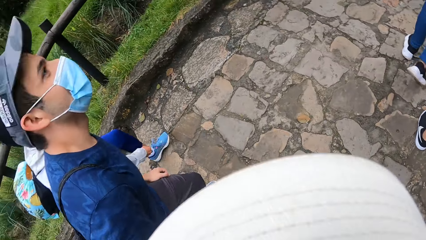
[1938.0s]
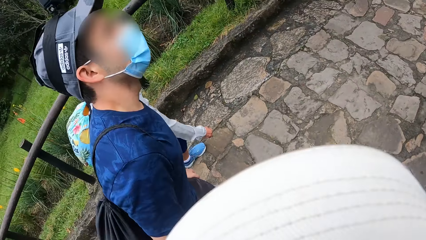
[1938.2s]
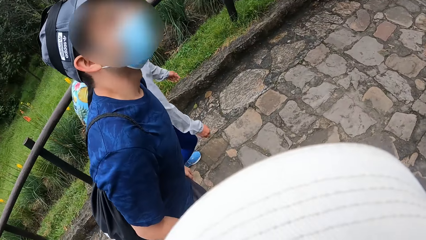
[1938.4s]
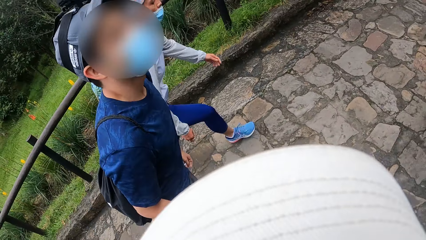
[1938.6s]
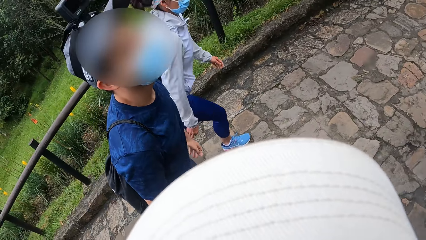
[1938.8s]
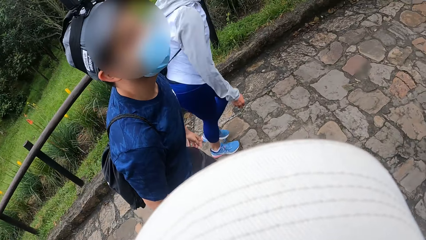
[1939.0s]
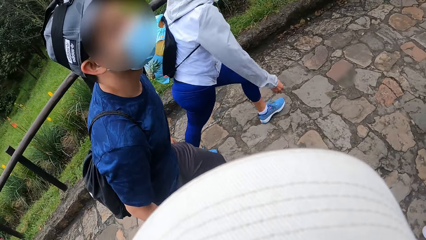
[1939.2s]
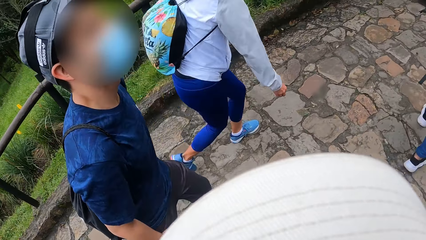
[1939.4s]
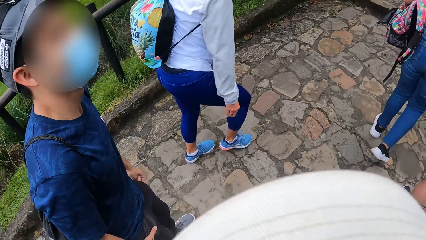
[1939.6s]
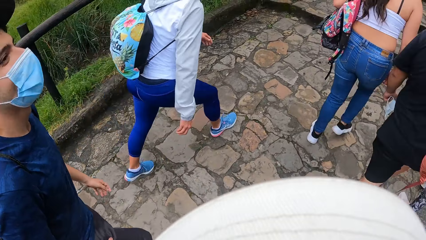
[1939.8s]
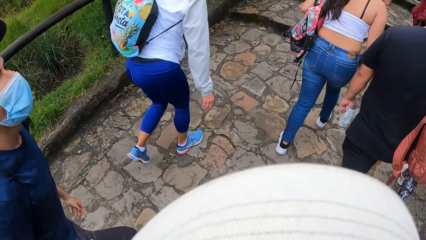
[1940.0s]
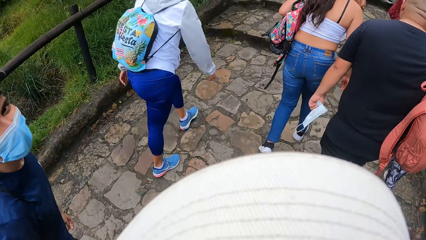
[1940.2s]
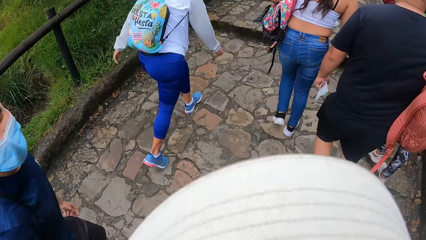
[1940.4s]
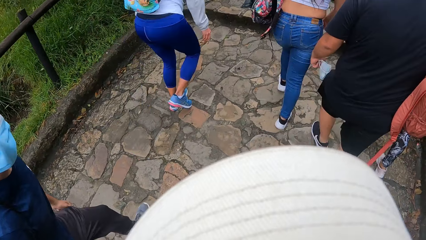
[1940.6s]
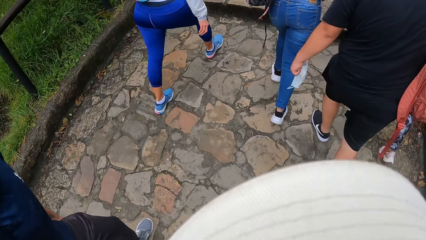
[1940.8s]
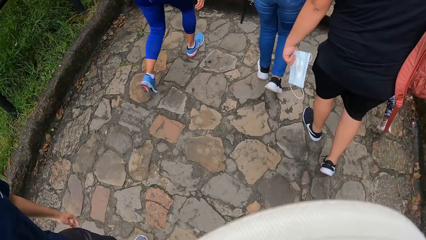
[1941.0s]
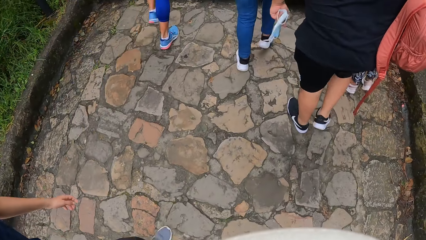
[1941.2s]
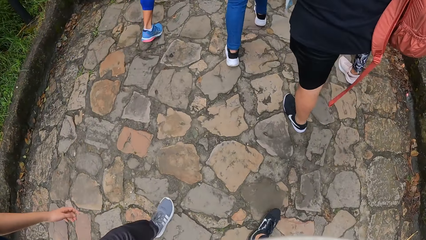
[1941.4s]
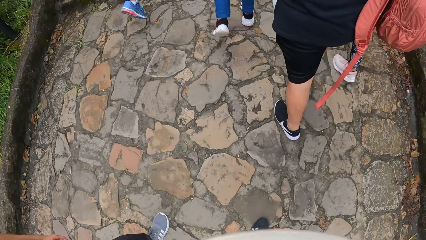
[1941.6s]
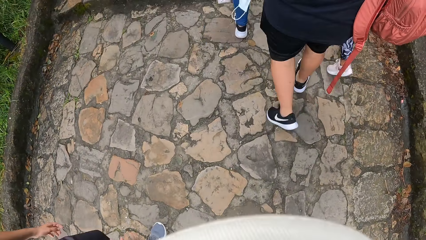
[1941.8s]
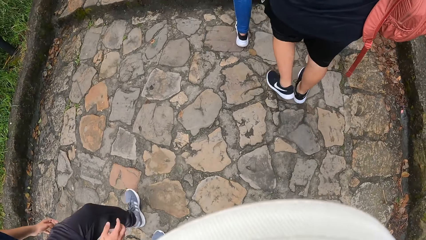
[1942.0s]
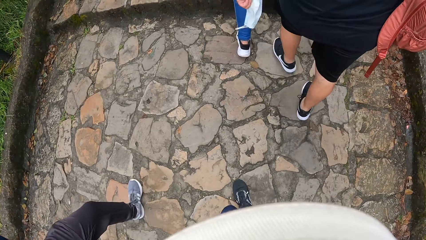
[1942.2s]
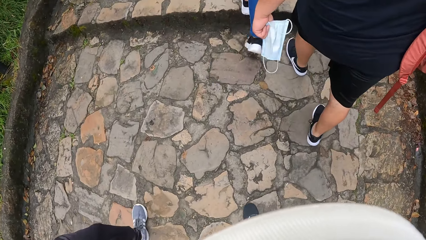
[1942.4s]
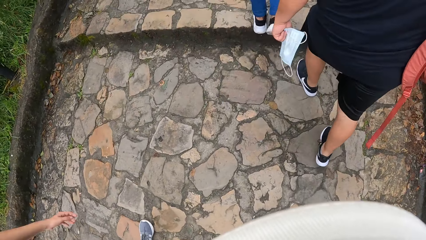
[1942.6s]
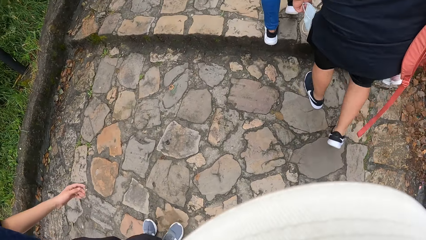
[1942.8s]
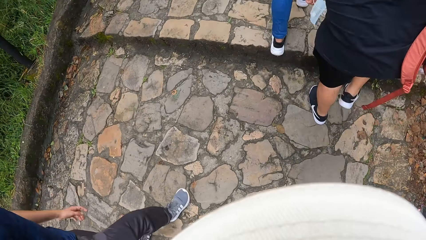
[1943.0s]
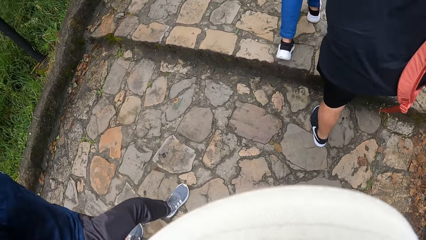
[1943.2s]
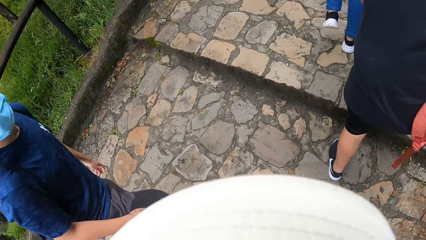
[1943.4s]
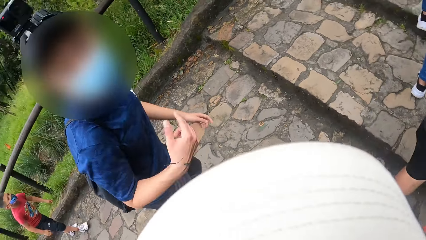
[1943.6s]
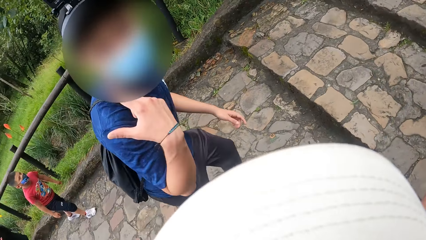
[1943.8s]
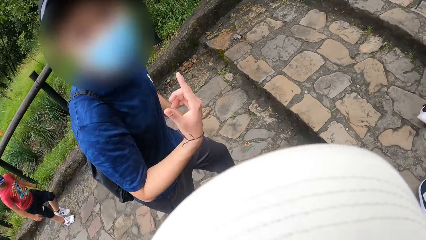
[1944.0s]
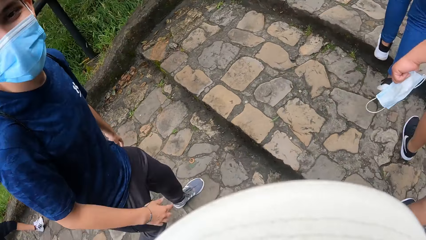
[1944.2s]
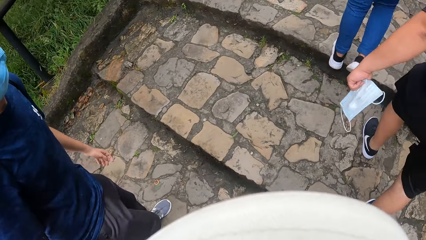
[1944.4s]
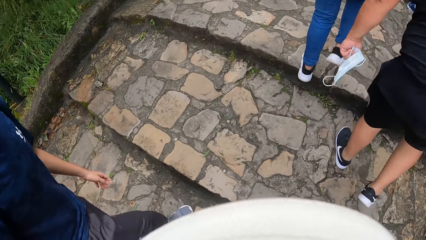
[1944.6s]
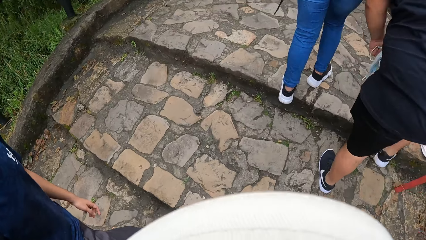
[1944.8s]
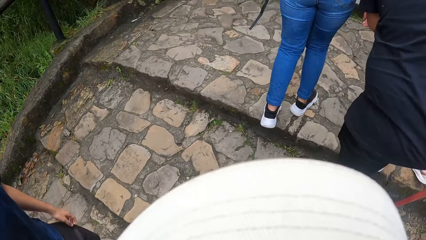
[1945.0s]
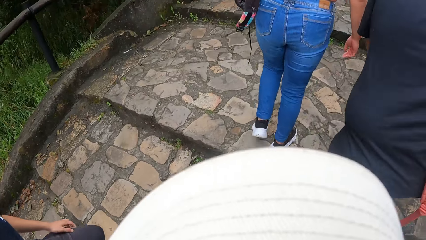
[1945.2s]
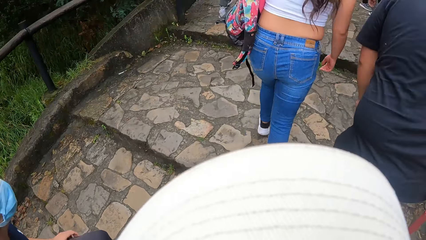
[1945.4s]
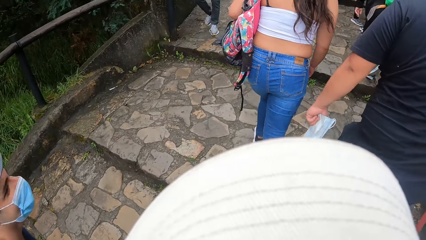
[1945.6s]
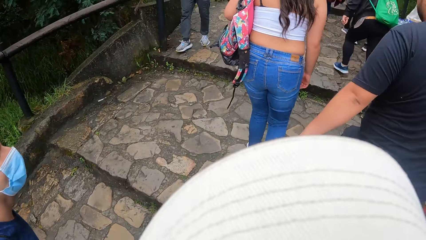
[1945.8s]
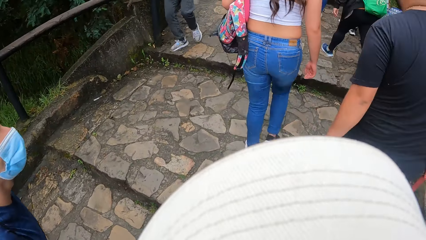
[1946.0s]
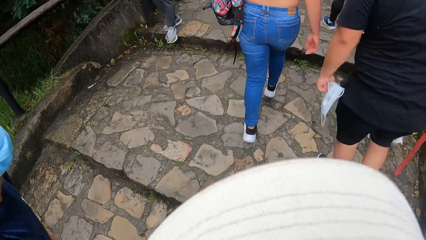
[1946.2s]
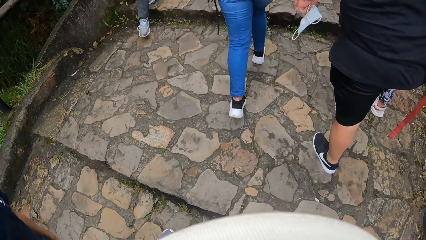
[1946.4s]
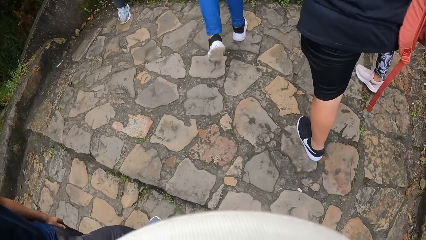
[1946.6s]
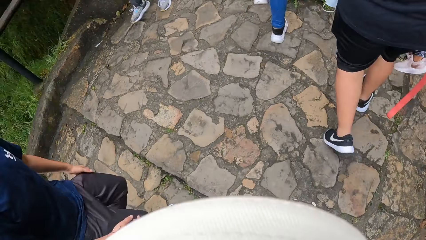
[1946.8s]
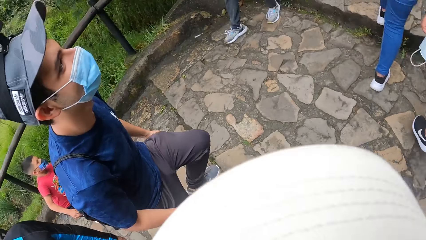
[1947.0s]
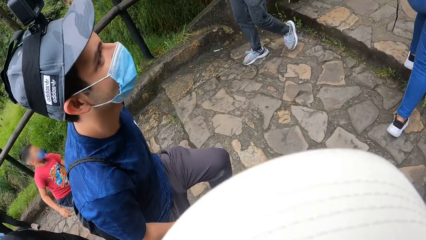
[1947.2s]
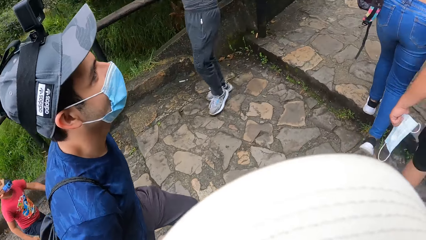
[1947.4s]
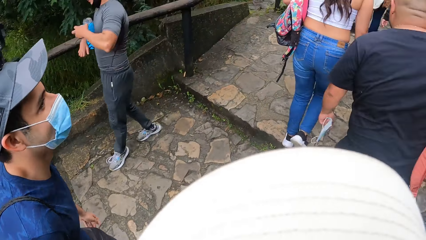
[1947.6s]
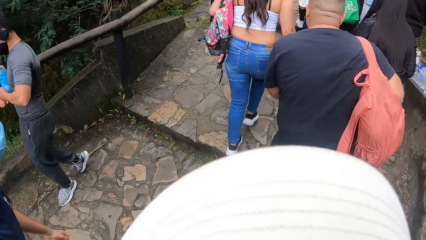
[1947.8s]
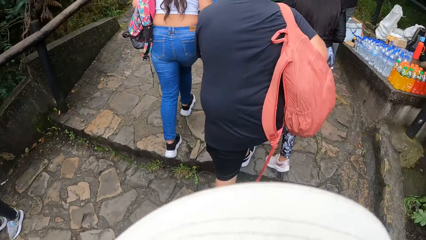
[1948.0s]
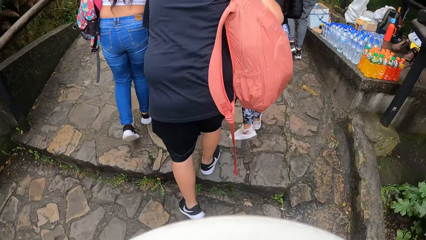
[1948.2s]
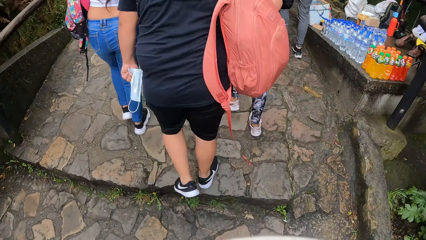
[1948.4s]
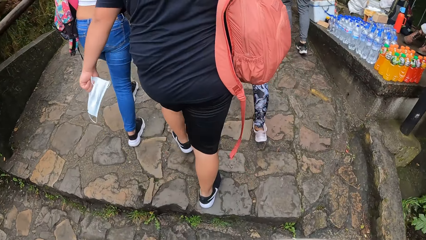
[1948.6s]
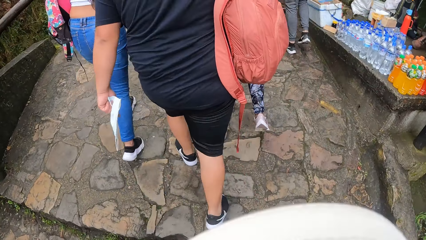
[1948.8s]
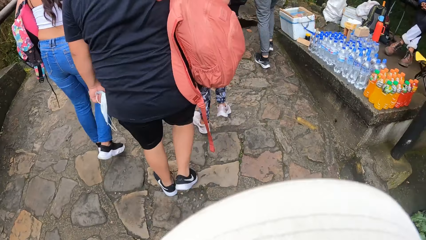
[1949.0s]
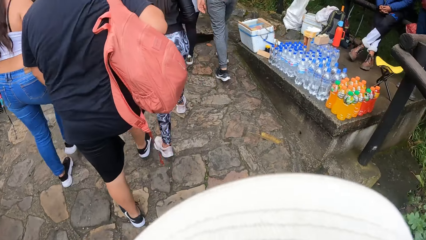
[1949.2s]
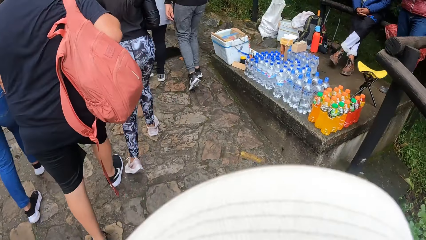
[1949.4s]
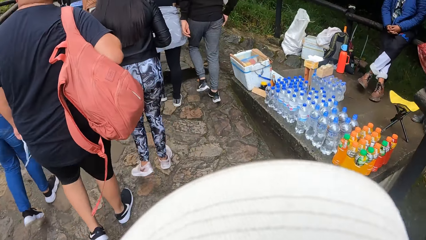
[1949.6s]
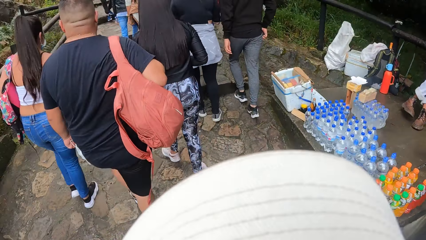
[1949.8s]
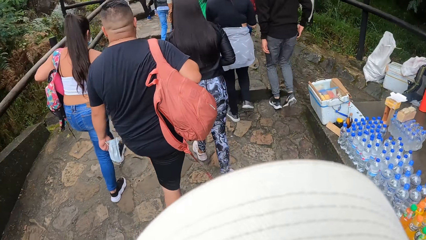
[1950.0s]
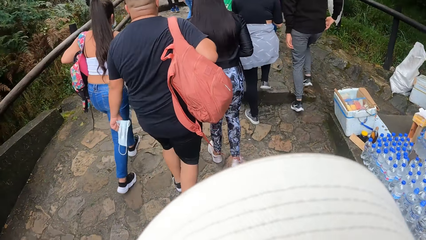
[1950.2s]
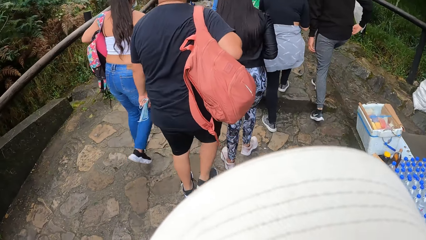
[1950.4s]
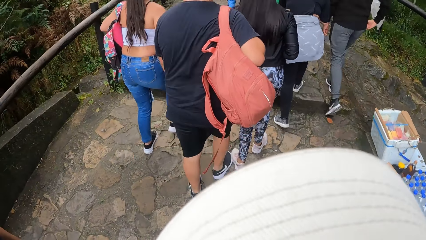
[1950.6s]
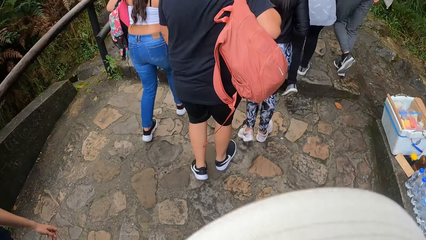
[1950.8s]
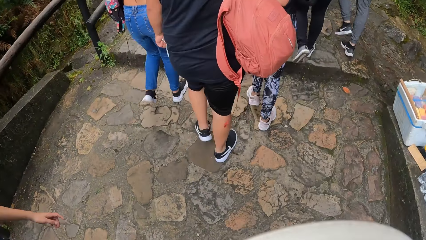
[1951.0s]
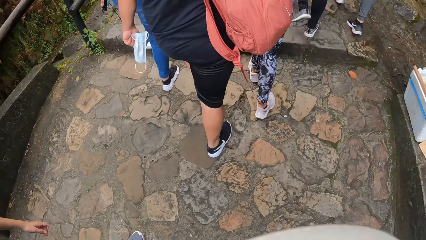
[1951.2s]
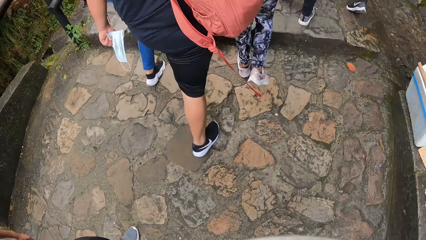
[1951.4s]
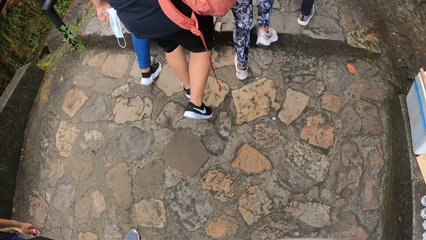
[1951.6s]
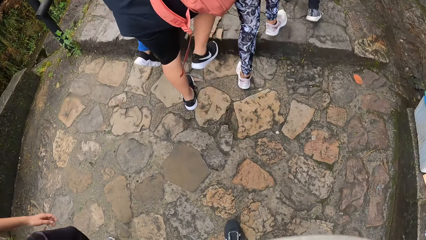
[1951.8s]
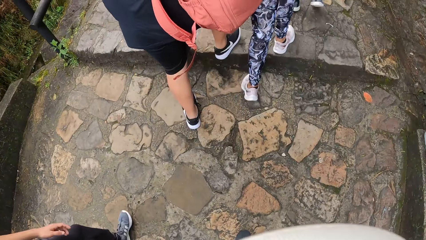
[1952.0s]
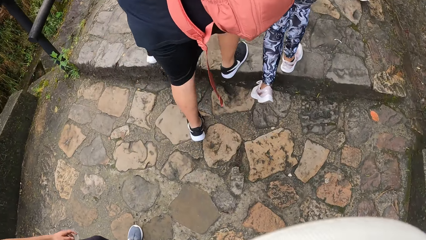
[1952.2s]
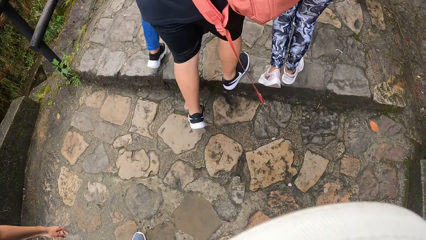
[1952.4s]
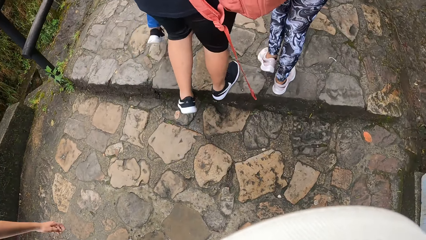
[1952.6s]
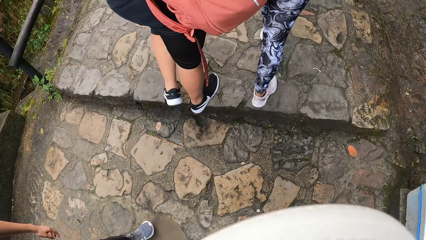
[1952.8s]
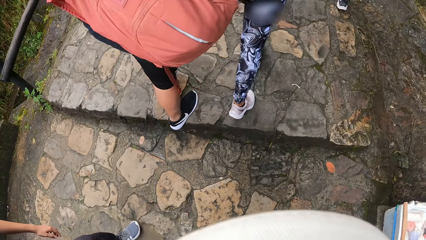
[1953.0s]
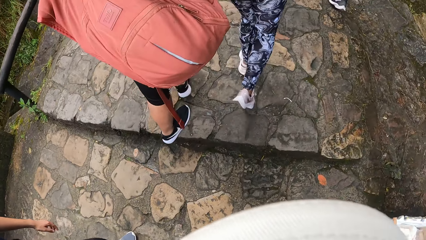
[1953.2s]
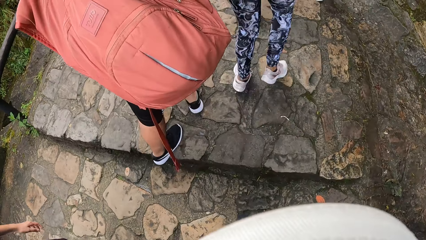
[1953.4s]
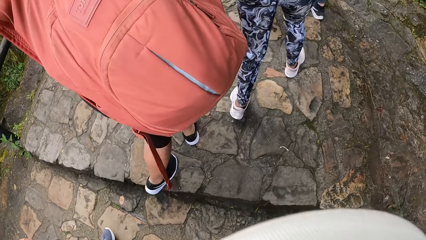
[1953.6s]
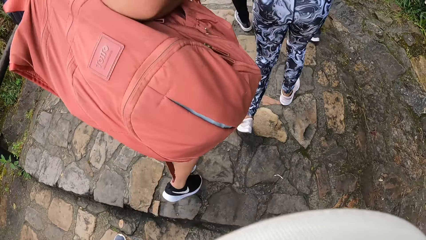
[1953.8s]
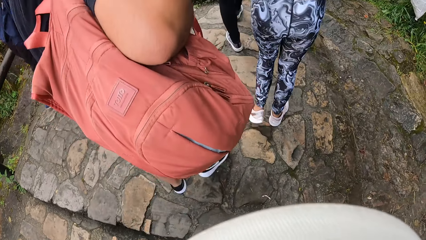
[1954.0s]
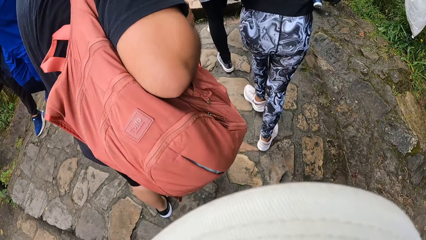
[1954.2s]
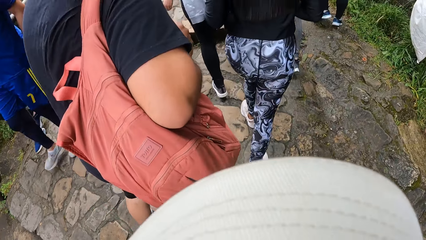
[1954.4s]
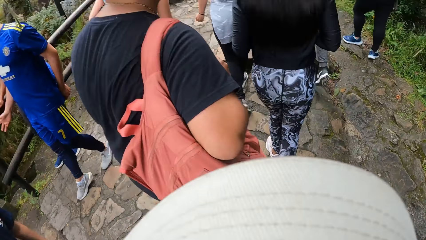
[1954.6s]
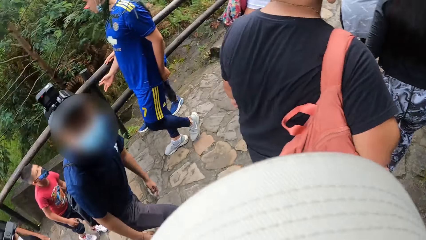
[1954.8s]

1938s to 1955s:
A man walks around. A lady walks around. Another man converses with the camera wearer. Another man lifts a hand.
